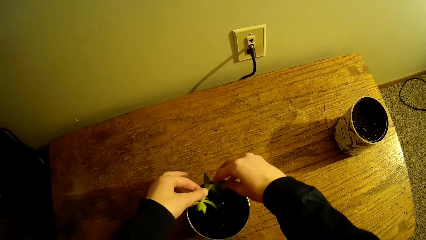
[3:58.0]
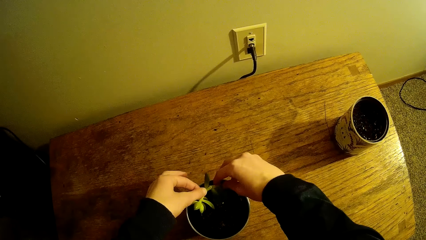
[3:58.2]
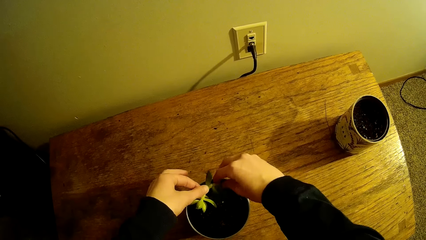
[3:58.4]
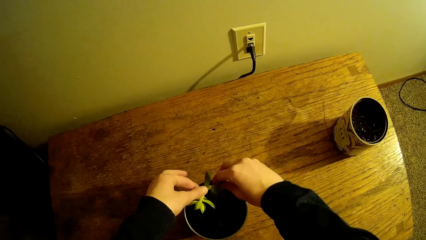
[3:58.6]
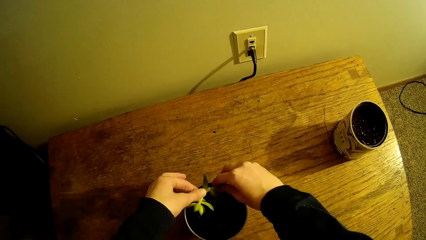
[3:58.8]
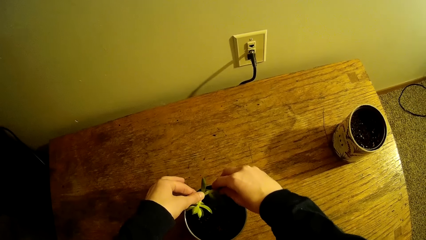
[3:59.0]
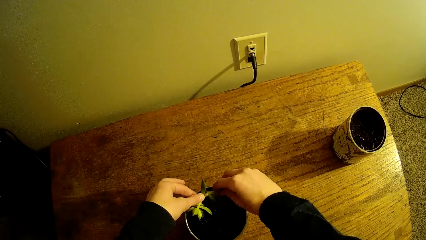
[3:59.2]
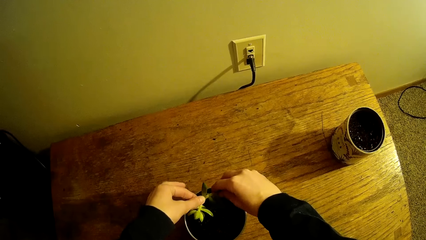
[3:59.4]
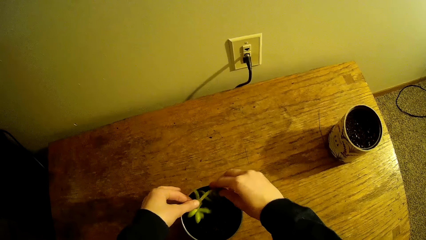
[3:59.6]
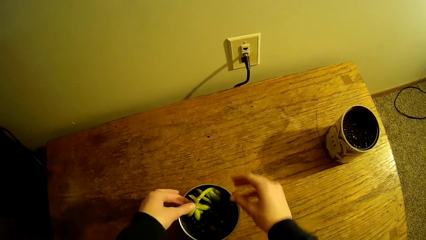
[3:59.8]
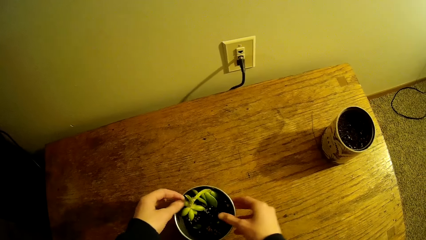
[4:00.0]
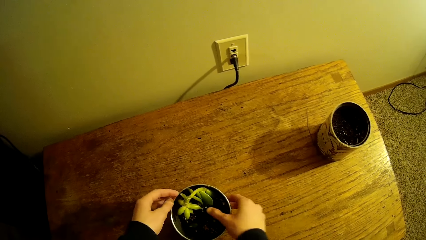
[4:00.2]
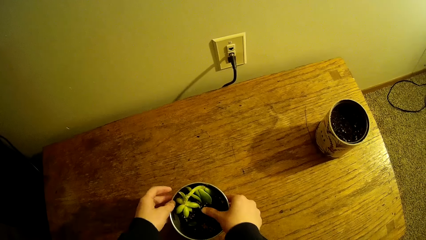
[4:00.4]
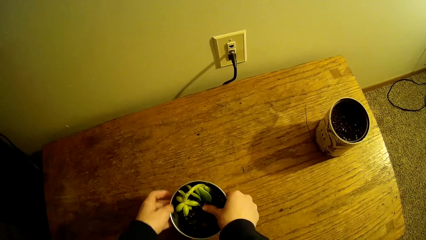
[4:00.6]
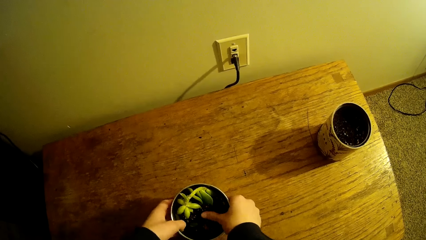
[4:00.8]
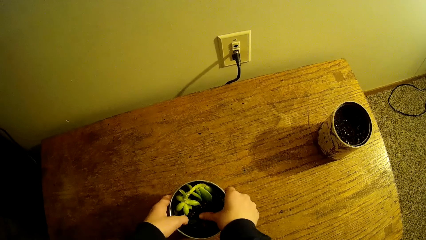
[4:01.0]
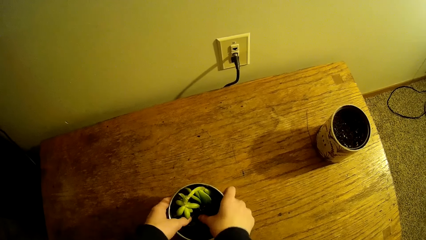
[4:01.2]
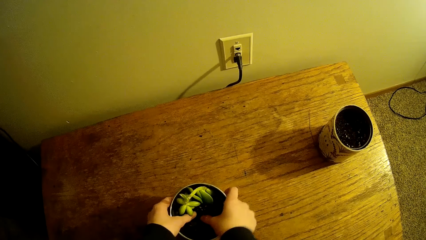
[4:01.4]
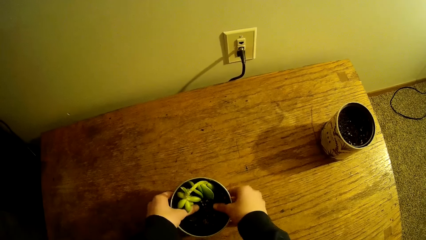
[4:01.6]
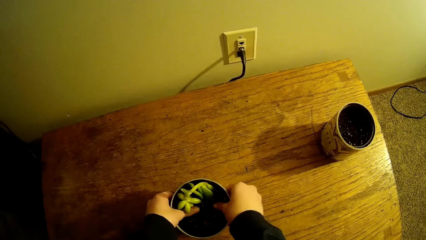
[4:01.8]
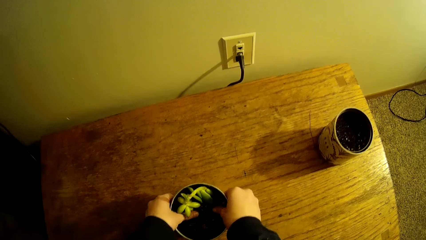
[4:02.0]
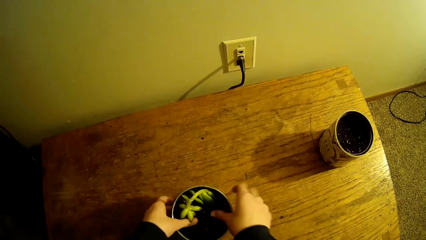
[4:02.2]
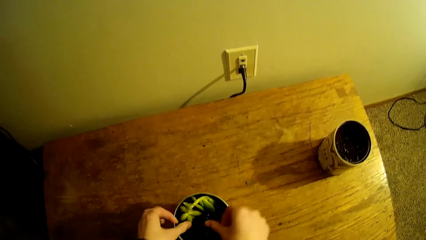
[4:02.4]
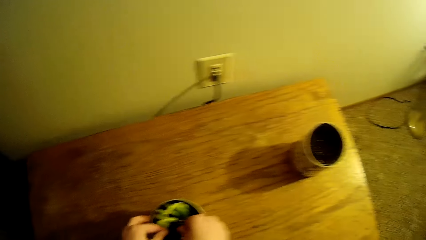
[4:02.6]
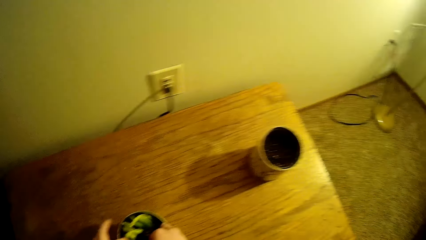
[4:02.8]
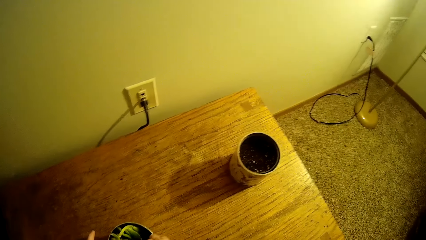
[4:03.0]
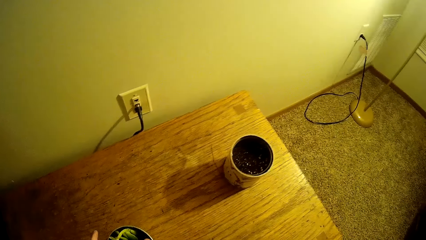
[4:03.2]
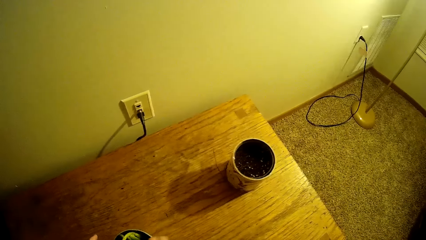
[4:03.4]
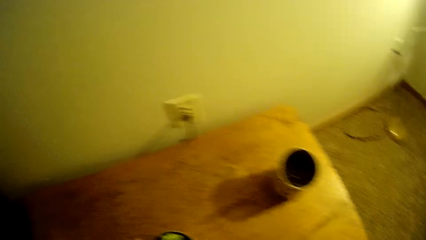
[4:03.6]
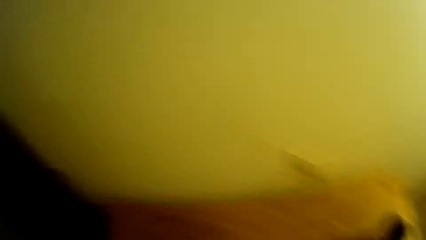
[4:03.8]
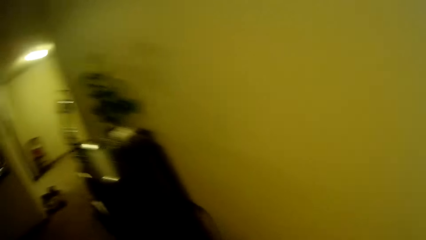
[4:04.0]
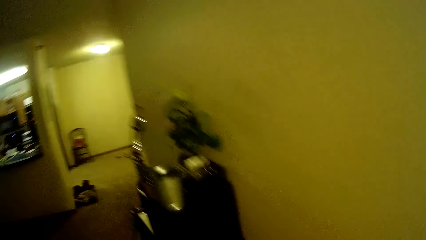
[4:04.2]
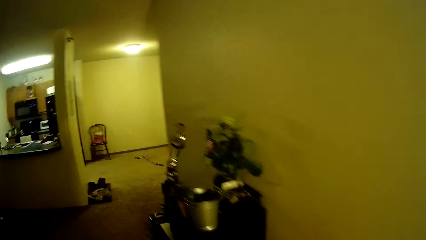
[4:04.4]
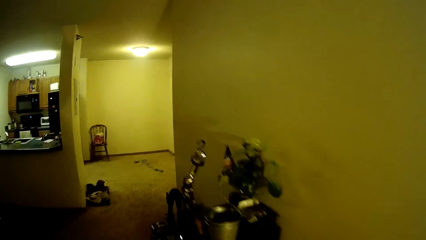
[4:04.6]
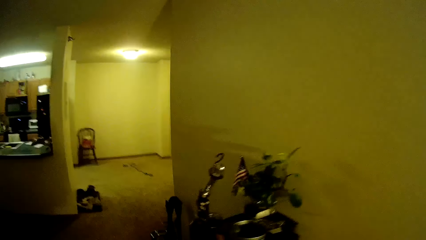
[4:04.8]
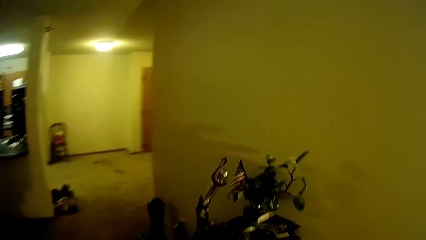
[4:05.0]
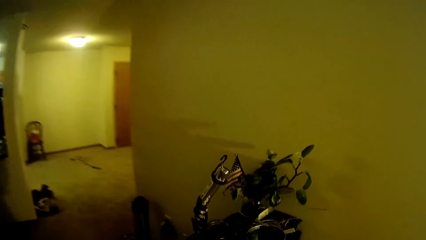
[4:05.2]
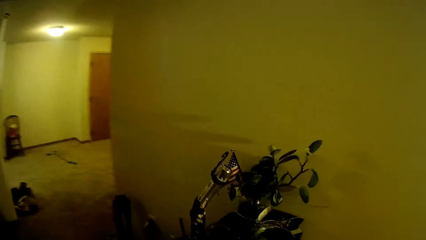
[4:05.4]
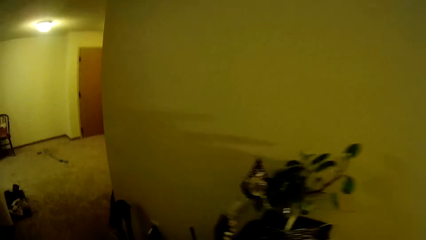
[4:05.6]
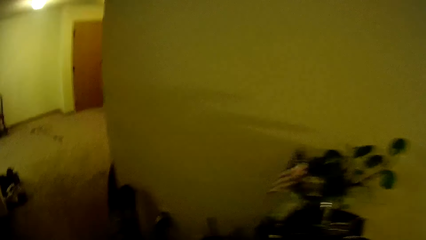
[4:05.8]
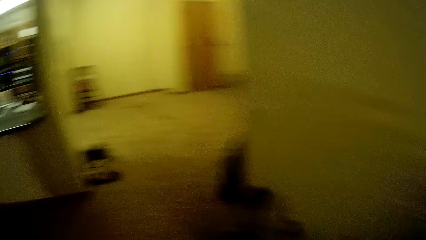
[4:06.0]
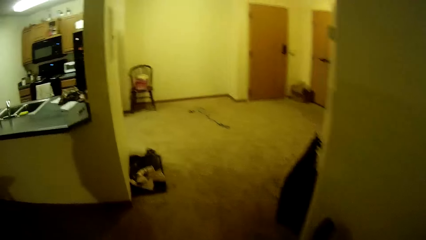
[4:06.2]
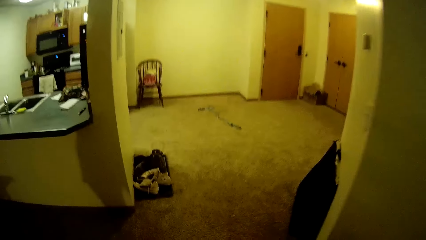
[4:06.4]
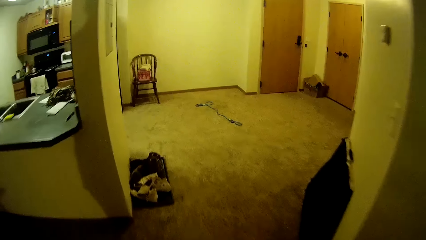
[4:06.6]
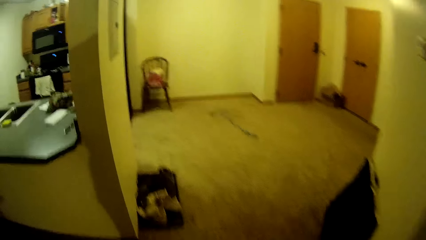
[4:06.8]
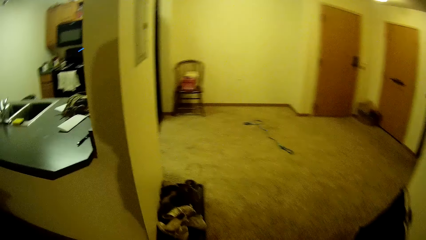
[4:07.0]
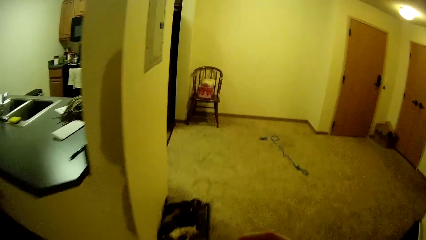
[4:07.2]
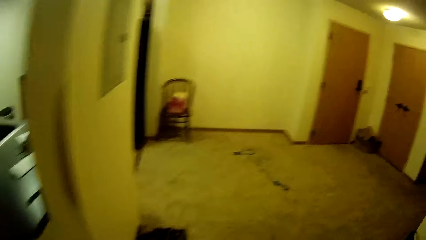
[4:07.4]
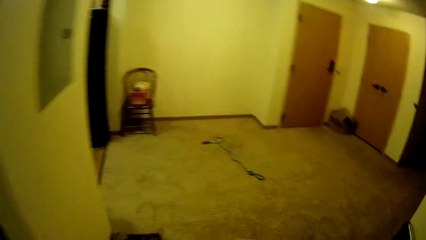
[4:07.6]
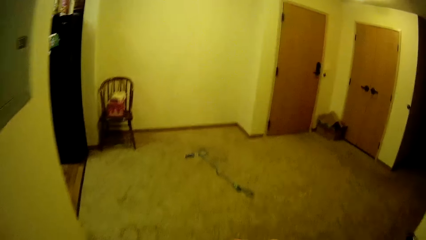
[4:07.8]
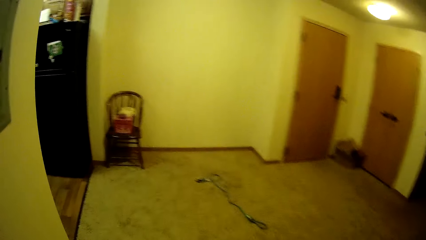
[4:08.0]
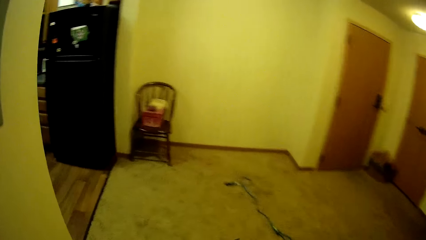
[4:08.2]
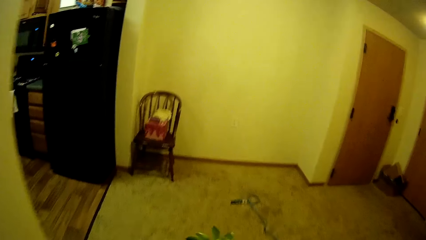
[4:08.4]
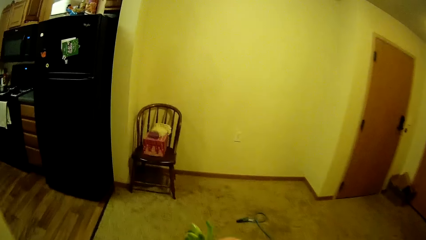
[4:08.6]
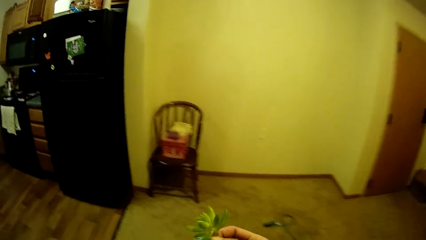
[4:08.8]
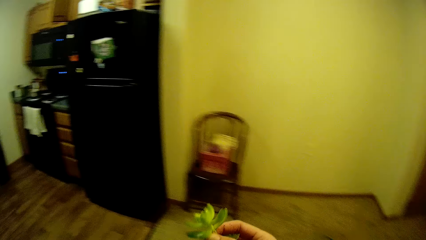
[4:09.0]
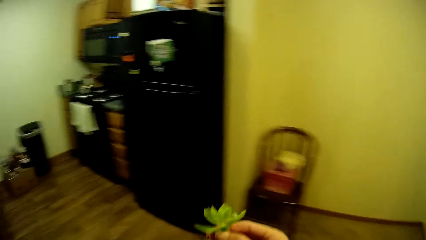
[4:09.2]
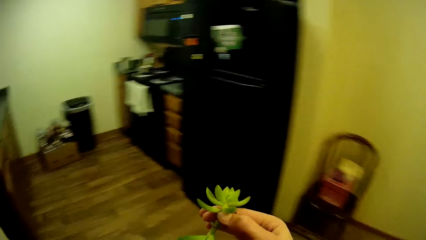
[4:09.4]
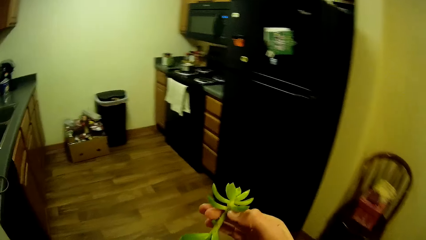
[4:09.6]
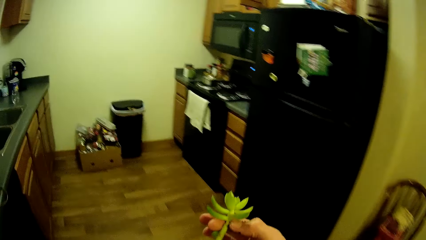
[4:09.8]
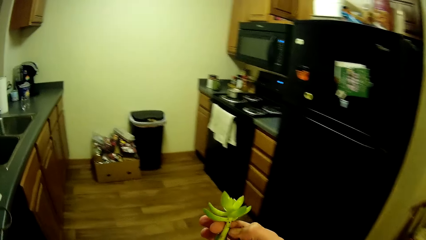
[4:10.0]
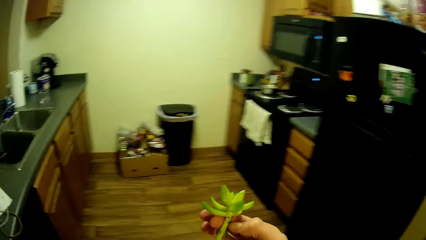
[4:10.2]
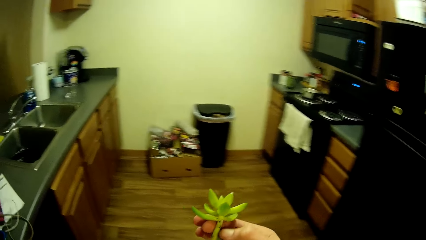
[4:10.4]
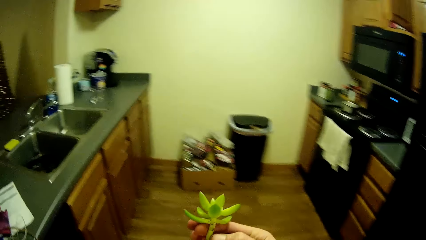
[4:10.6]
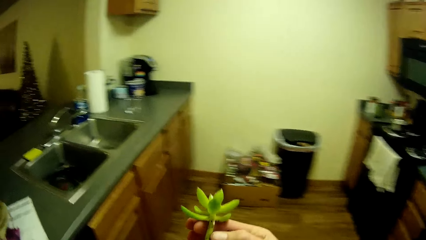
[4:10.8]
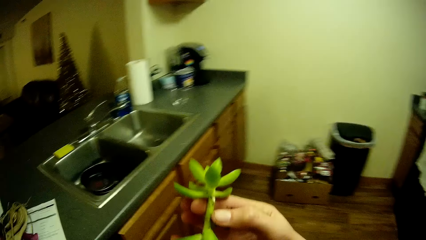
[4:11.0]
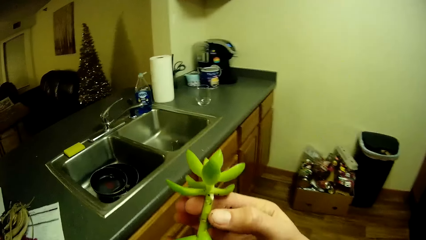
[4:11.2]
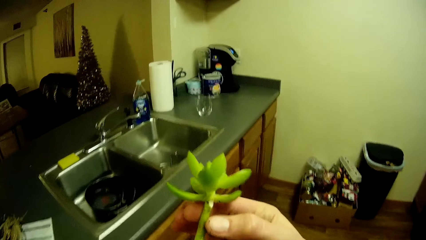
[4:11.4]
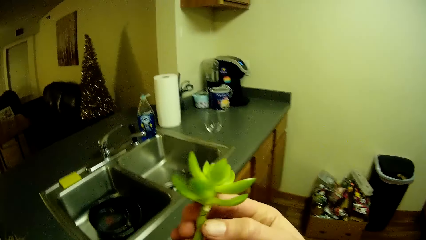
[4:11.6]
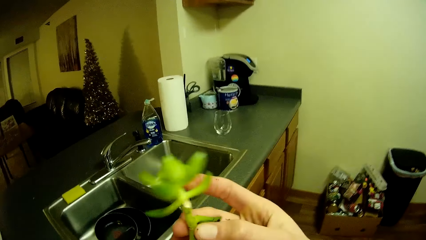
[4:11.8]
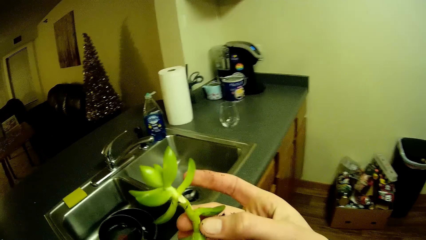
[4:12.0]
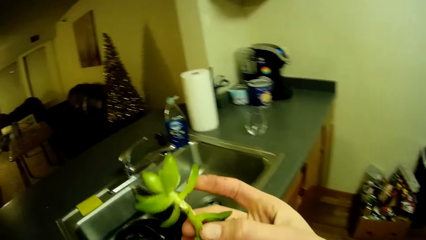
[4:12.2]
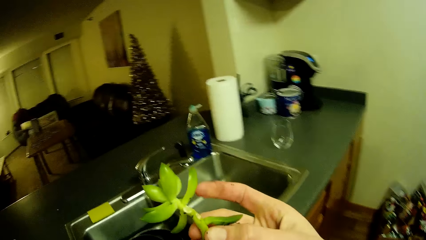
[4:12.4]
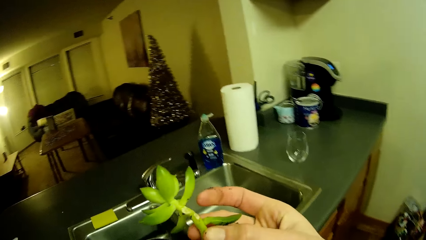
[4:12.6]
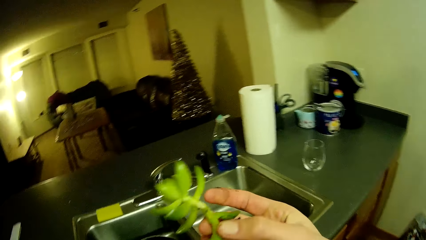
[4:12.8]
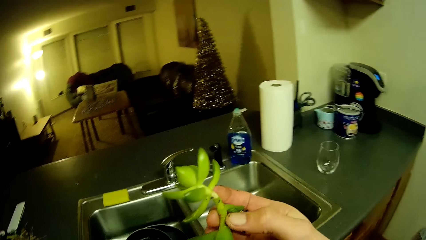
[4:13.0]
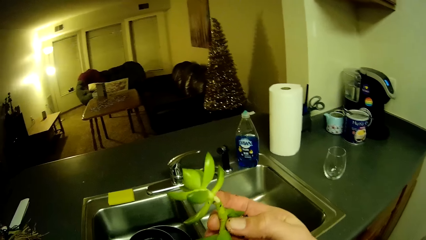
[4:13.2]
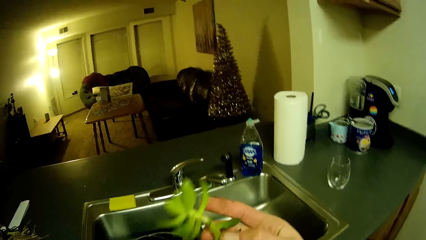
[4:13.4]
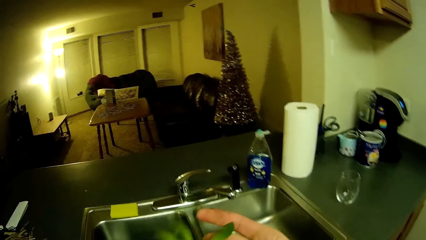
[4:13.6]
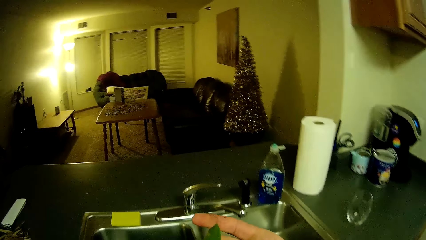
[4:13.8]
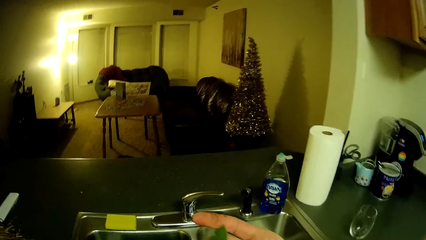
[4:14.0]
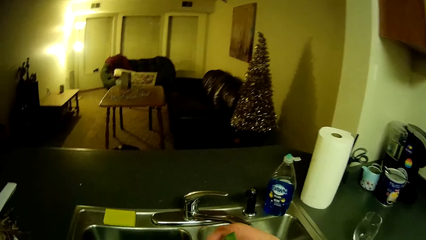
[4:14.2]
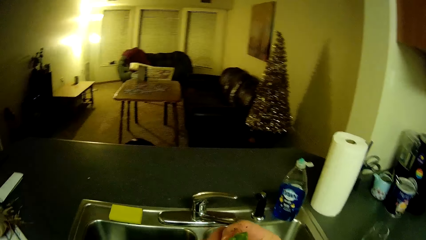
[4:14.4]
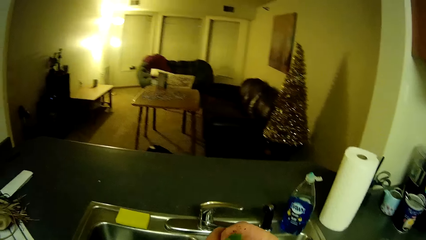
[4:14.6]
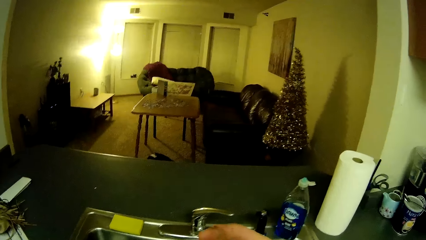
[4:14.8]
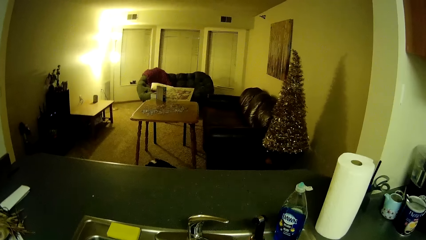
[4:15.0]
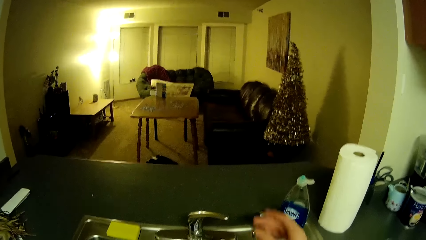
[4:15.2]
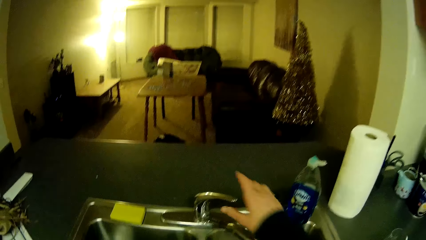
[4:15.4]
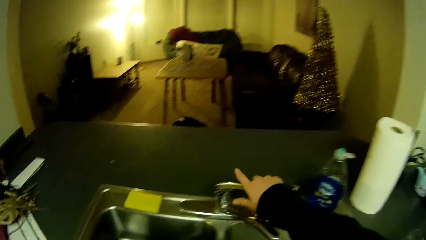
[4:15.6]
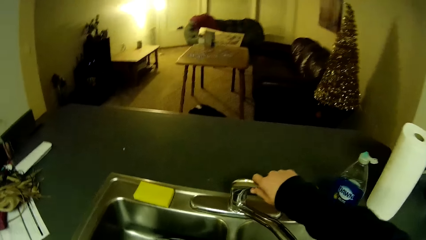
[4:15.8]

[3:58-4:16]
The camera wearer looks around. They walk across the room. They check the plant.
